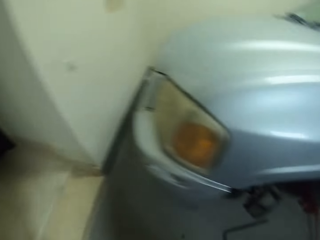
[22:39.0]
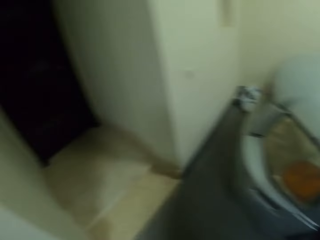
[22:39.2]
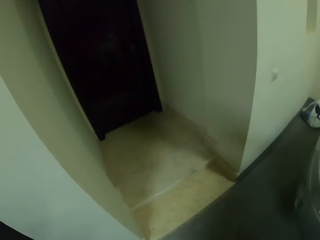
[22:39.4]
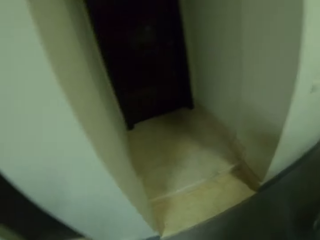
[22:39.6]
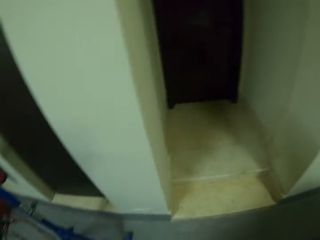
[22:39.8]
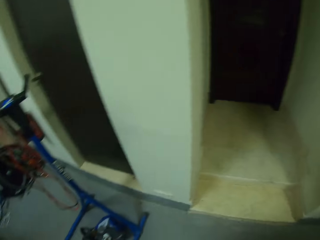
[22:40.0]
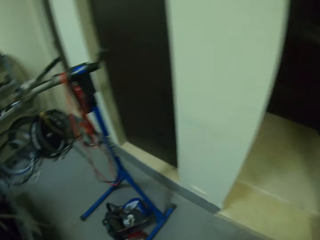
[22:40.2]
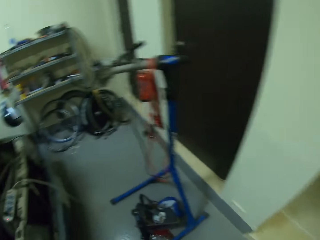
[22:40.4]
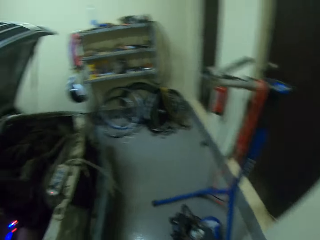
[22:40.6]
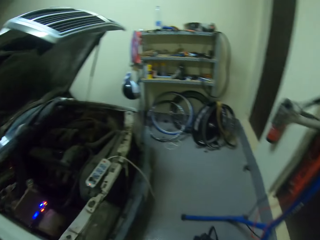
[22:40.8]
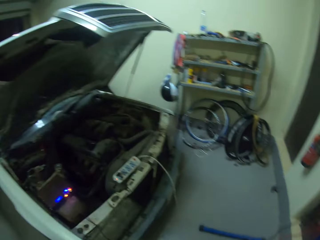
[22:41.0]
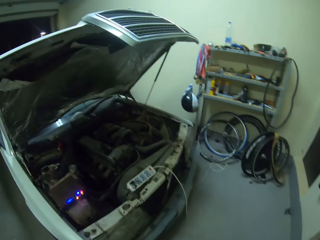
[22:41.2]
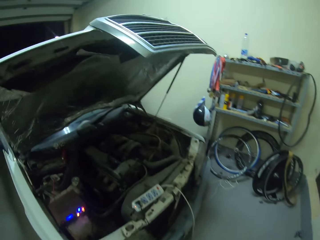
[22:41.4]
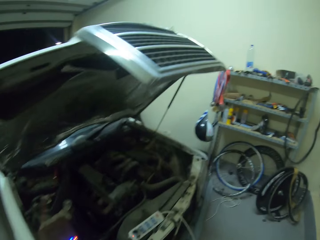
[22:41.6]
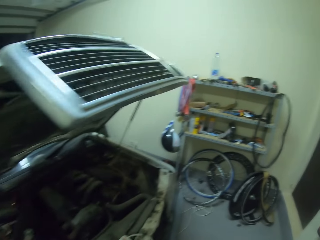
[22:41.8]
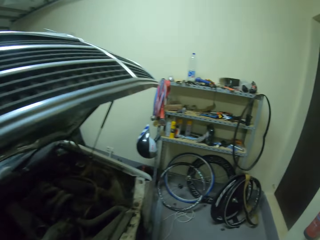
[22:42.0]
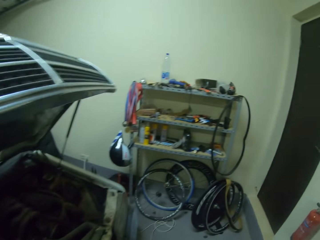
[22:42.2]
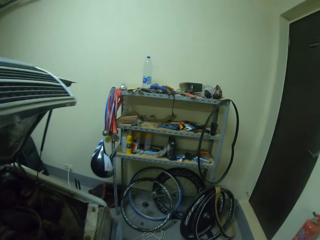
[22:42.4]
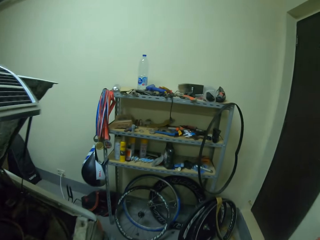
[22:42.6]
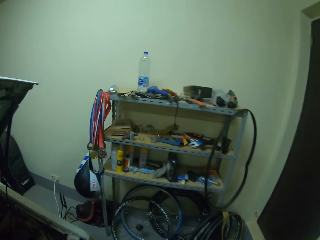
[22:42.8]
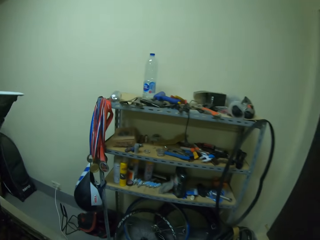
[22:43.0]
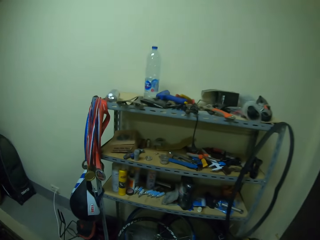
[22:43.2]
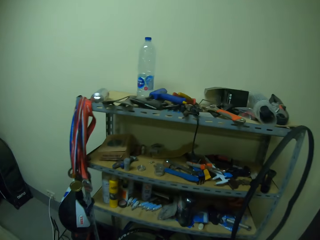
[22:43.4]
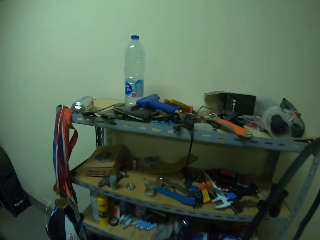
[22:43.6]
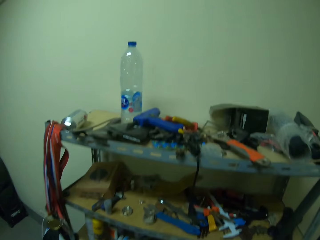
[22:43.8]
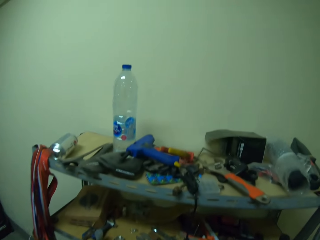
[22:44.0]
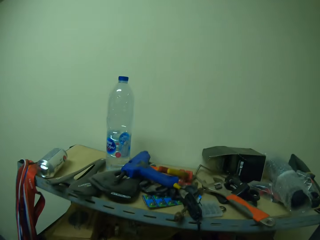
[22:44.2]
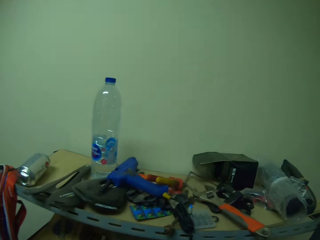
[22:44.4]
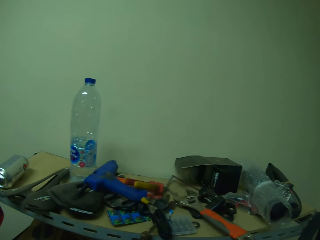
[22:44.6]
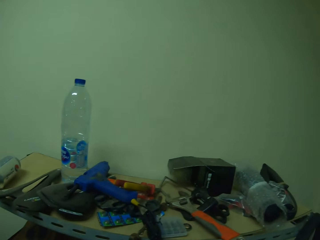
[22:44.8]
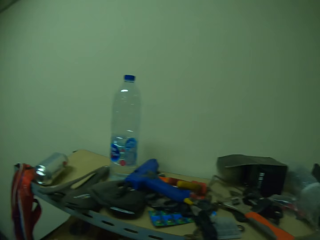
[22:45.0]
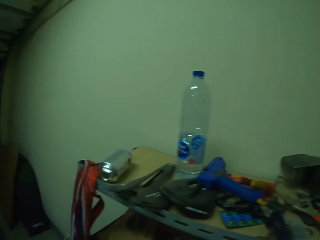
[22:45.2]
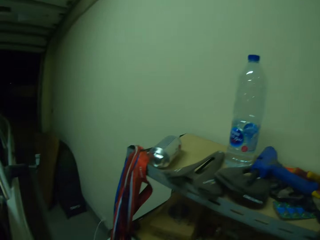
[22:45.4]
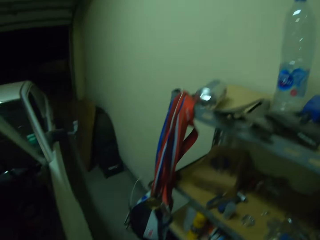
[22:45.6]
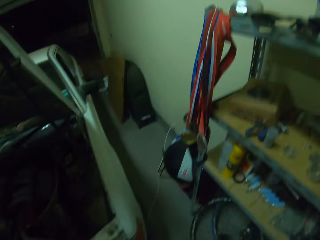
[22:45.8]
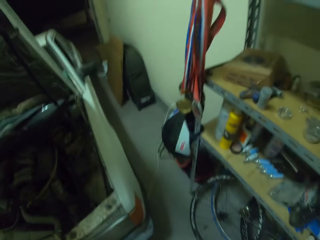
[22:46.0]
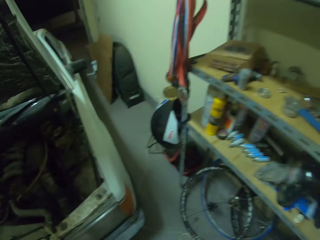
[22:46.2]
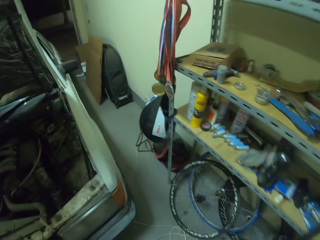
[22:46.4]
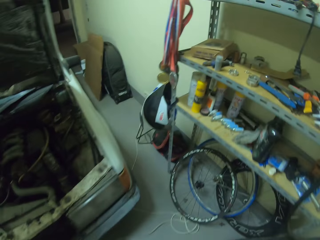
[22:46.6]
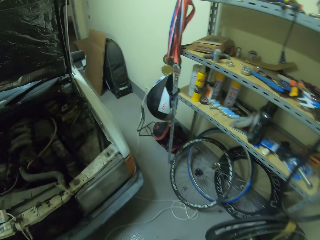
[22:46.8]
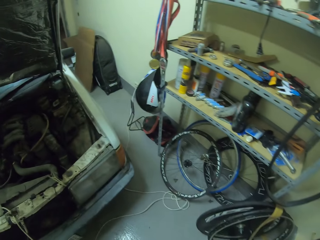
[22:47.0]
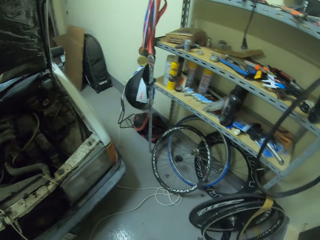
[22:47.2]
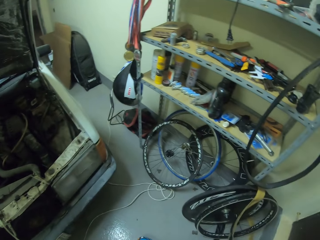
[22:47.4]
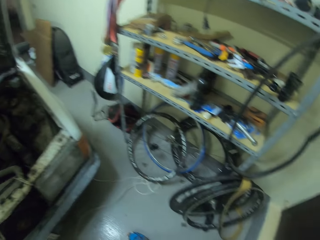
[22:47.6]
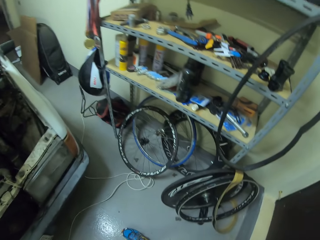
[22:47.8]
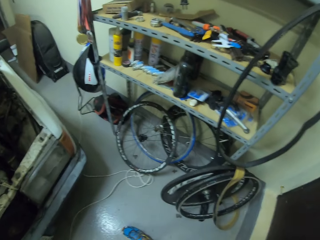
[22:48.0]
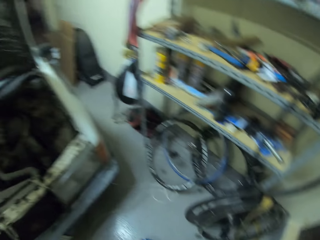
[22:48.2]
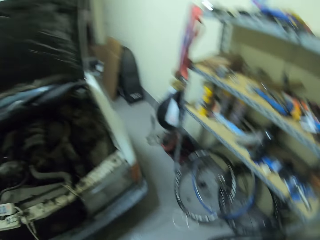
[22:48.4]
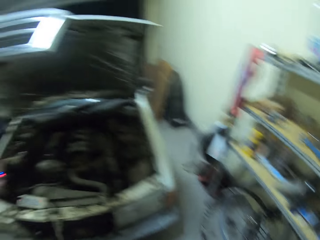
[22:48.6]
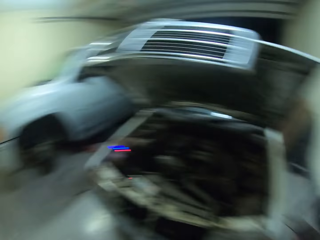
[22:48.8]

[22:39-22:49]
The camera wearer walks around the garage.

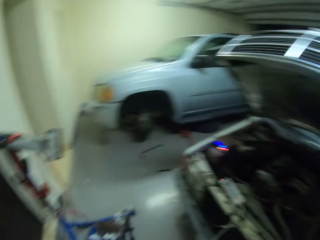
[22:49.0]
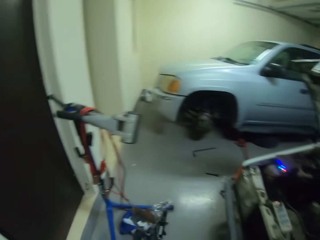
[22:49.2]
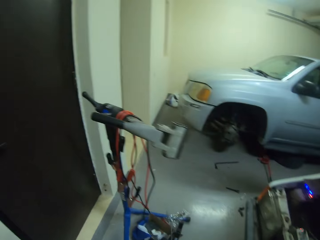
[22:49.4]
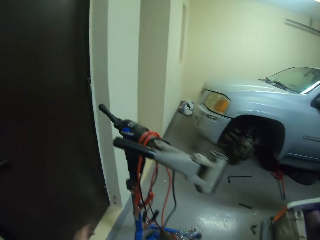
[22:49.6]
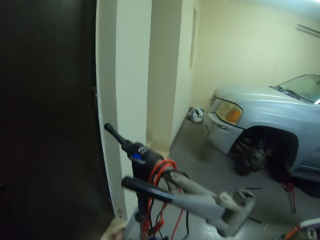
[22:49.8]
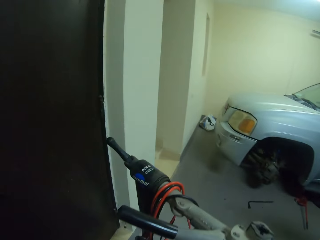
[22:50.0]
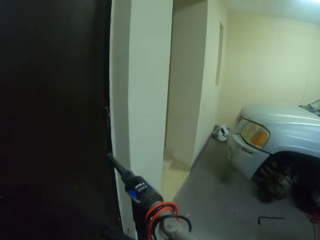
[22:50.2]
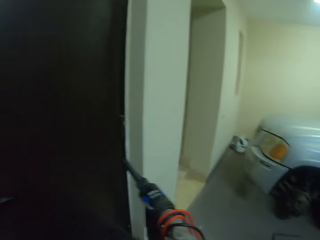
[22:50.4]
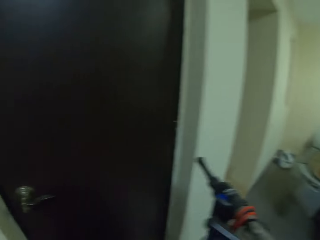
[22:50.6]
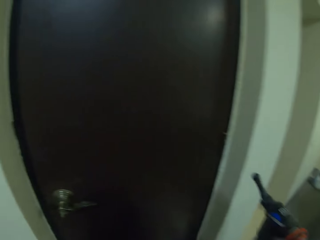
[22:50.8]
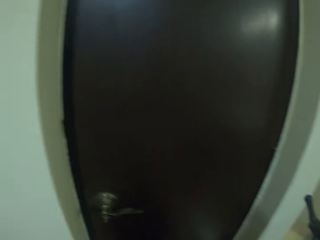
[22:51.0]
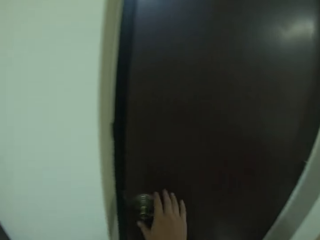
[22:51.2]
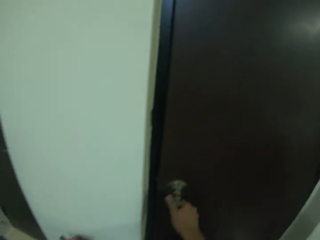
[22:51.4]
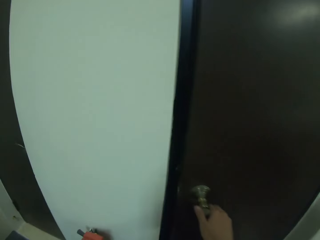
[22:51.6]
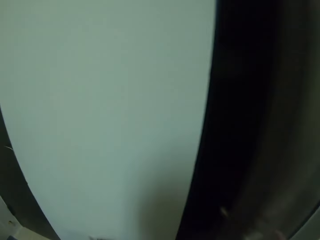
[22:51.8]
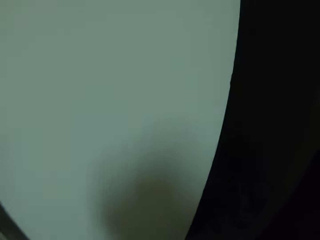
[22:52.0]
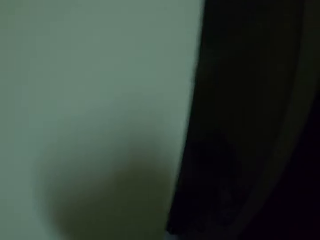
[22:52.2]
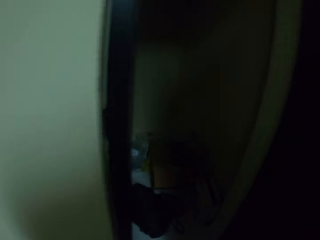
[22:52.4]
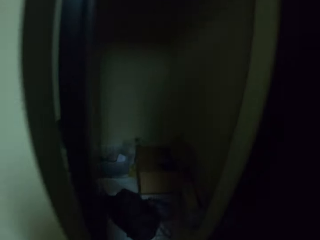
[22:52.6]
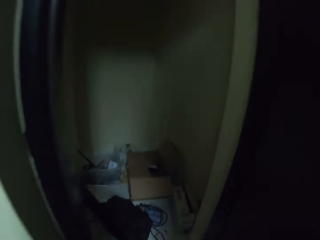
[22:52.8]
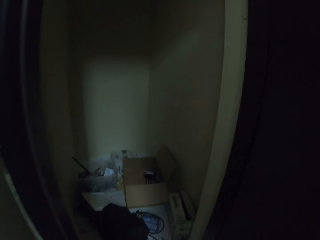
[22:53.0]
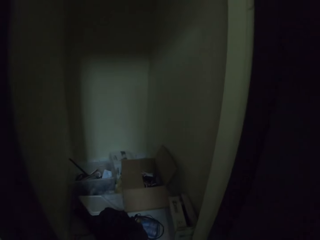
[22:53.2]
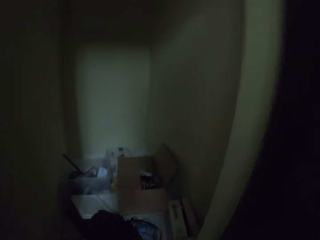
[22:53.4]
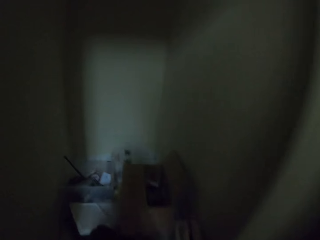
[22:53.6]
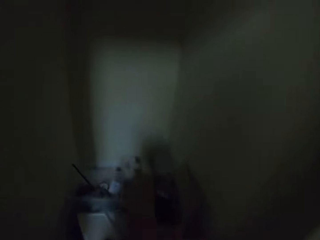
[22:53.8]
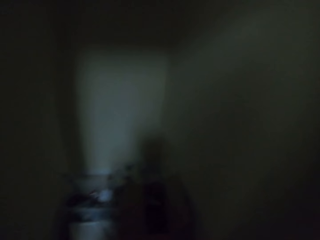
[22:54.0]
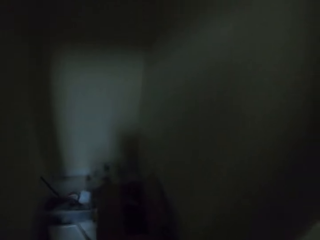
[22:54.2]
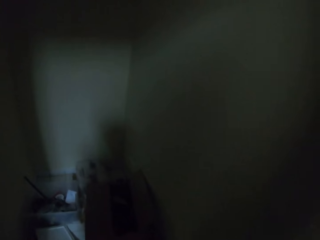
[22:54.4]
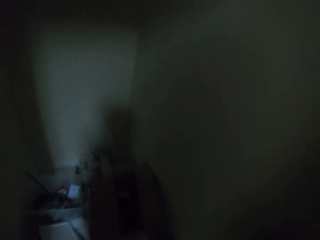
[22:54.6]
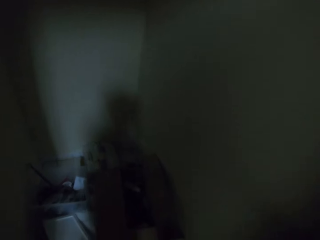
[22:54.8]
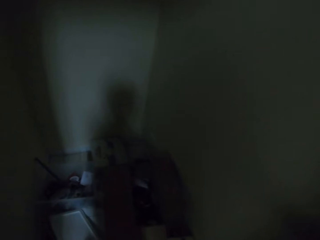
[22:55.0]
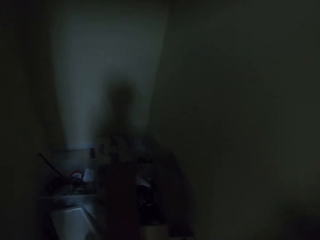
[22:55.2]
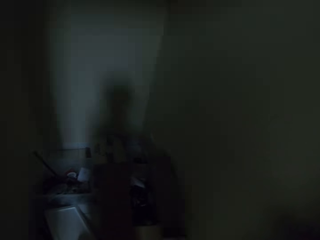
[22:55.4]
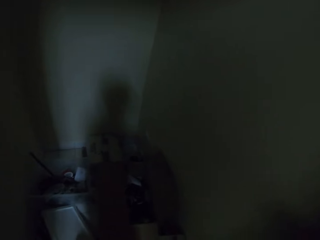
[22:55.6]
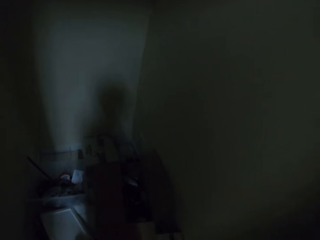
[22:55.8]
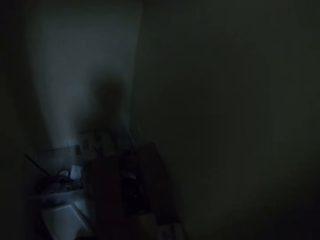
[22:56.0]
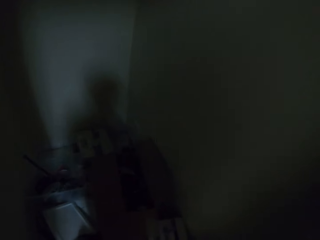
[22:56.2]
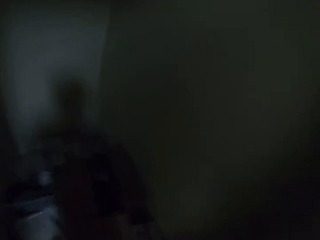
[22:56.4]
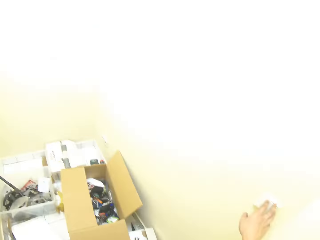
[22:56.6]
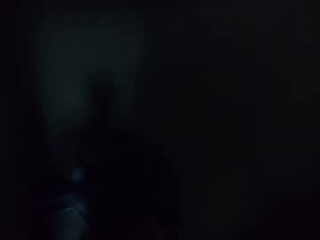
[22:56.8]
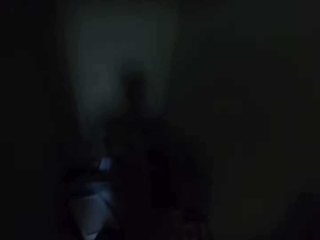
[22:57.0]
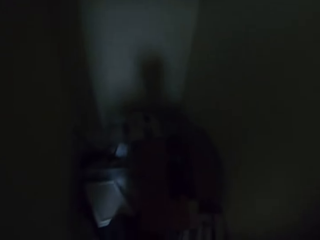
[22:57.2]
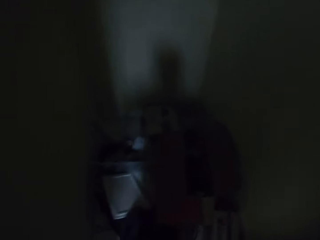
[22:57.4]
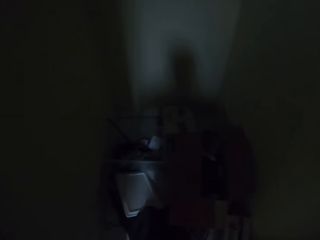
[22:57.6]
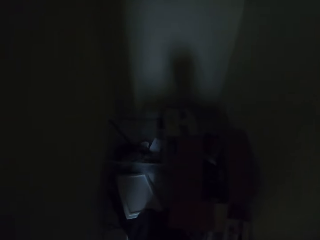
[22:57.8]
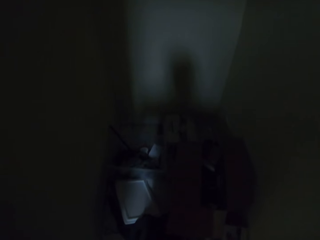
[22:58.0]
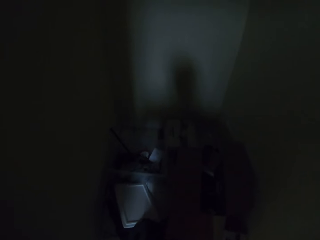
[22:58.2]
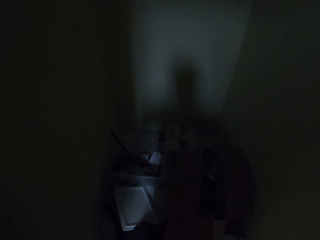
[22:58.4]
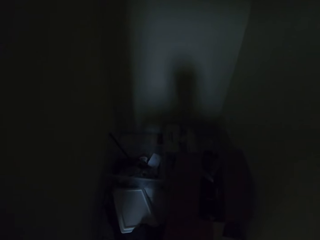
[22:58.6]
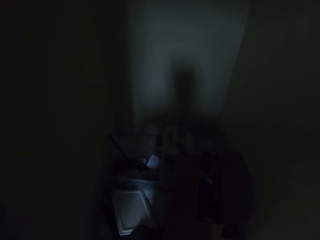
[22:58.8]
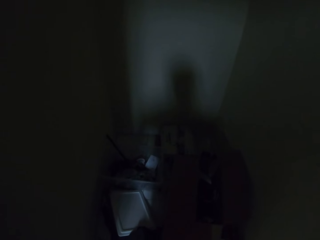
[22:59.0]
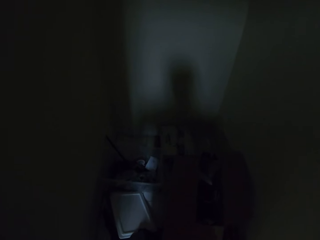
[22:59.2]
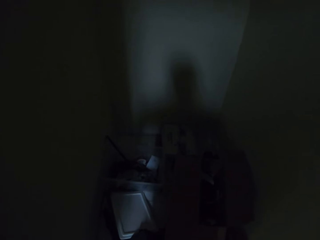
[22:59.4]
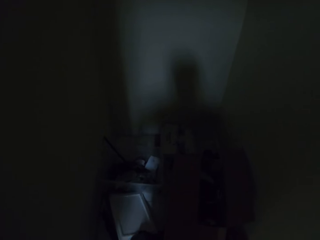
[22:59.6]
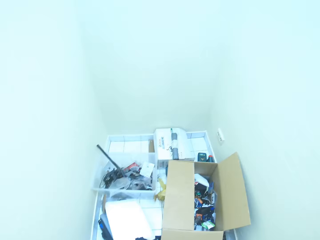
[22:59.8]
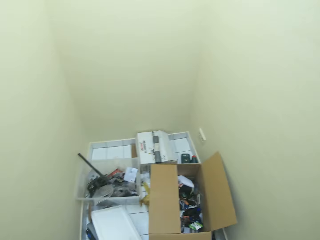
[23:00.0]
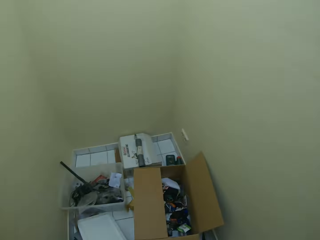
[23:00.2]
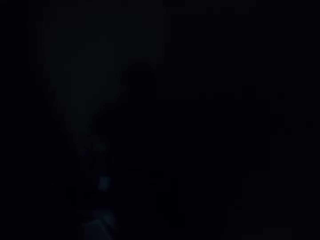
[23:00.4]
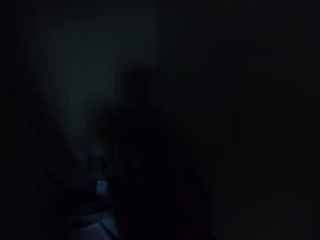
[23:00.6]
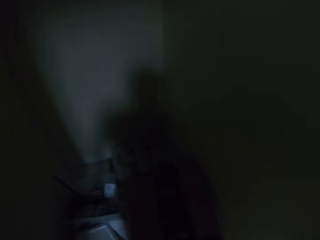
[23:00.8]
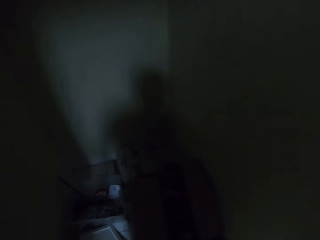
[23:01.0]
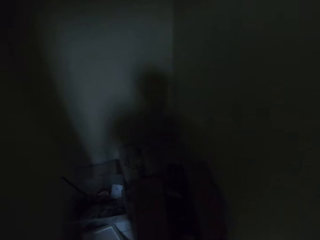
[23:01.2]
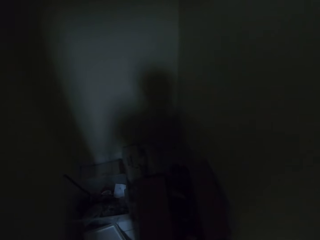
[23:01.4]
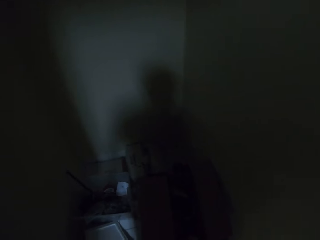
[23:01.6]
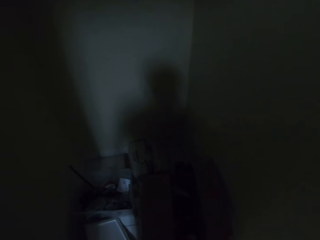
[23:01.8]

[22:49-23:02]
The camera wearer opens a door.
